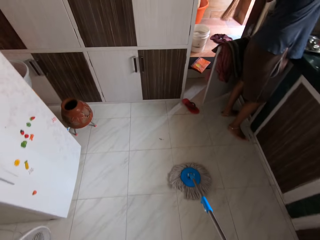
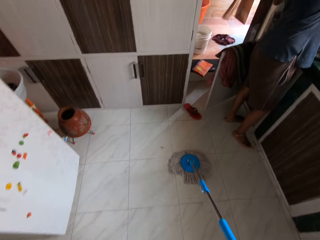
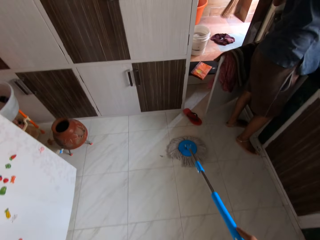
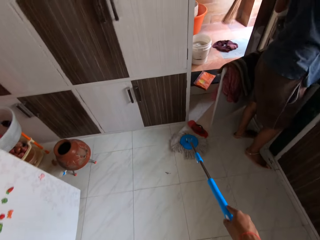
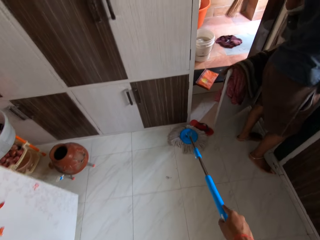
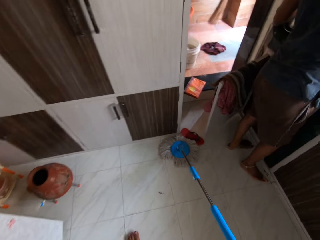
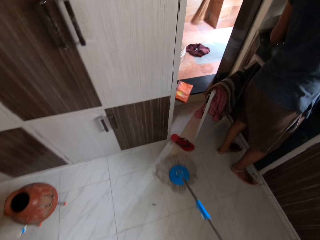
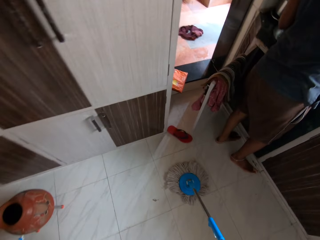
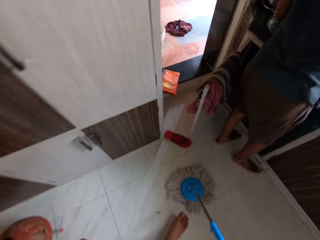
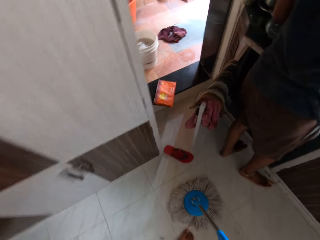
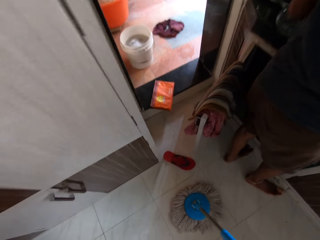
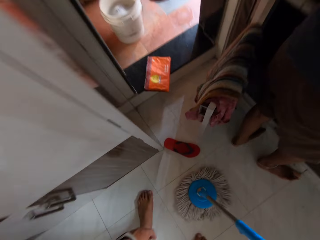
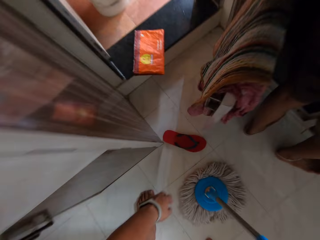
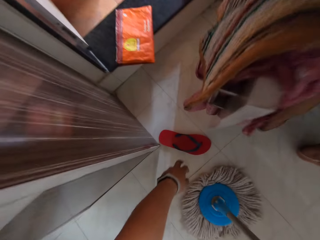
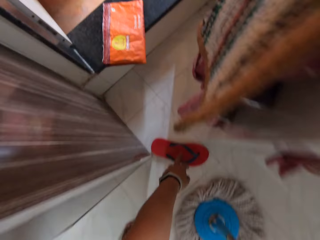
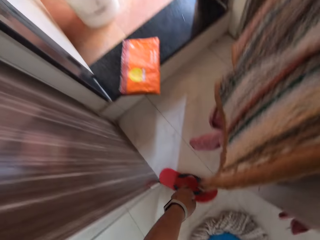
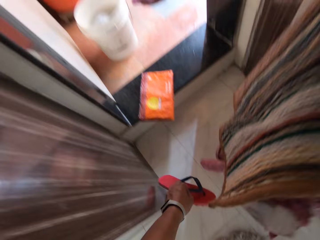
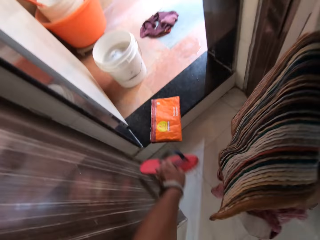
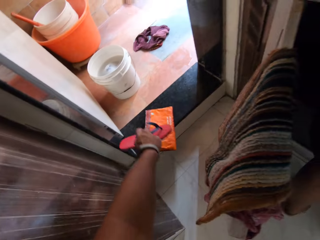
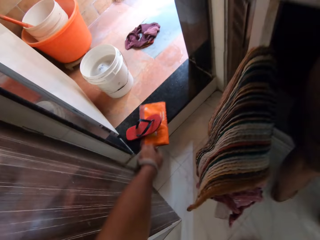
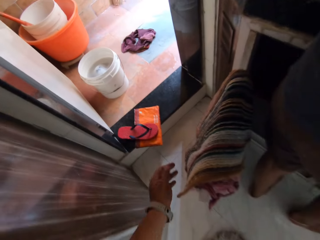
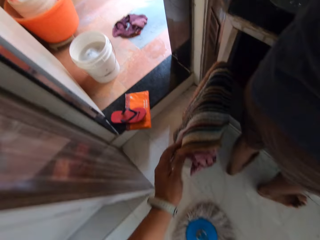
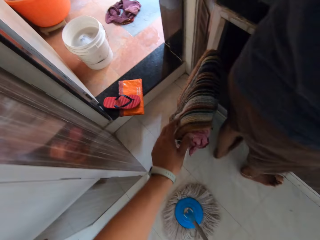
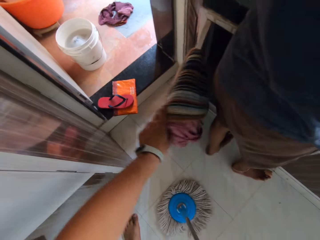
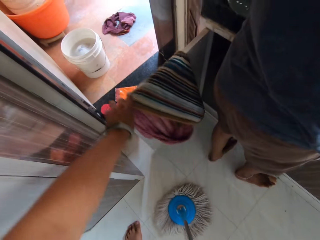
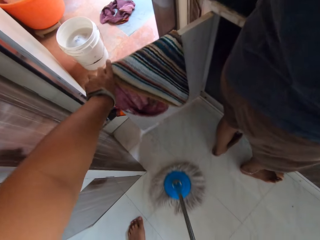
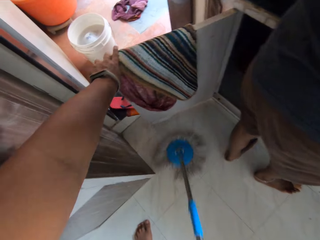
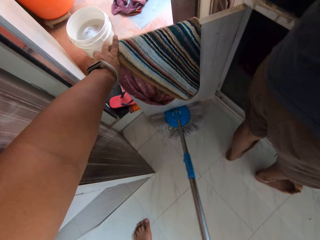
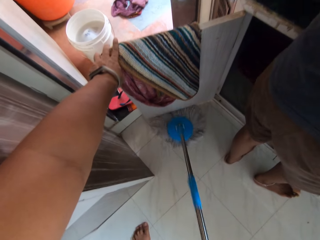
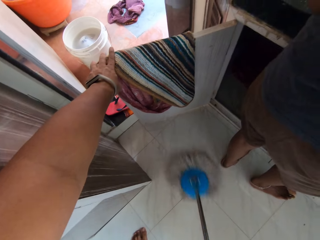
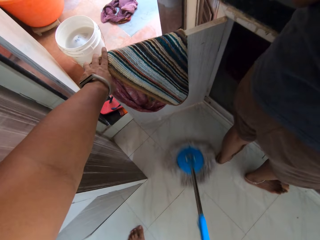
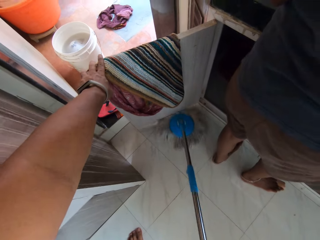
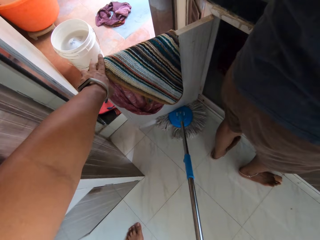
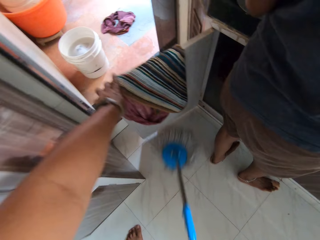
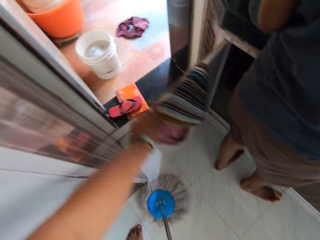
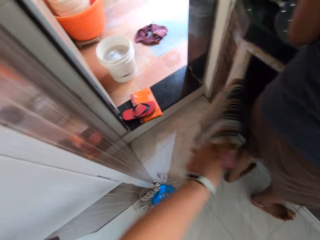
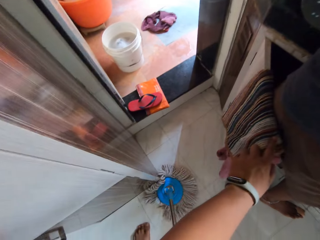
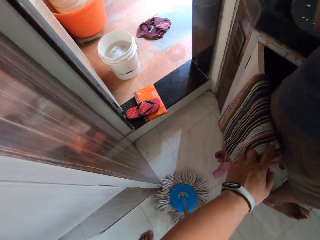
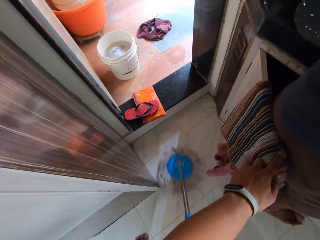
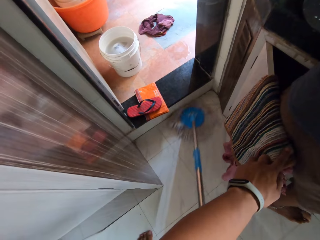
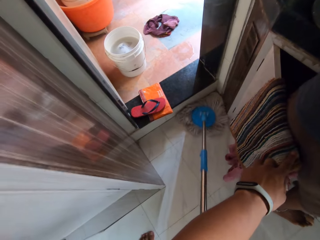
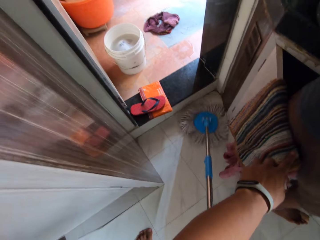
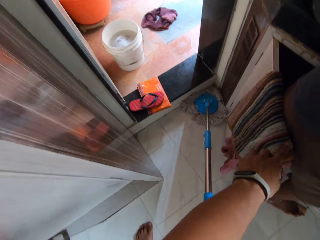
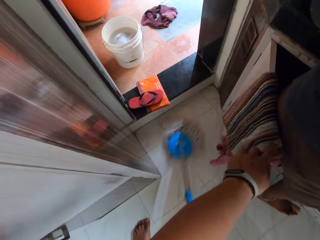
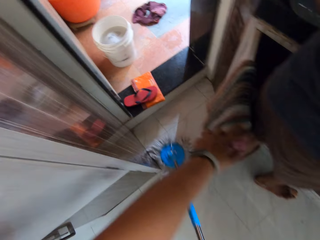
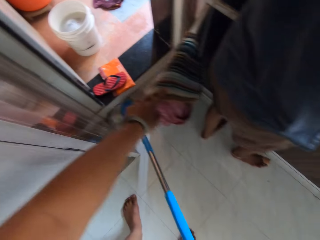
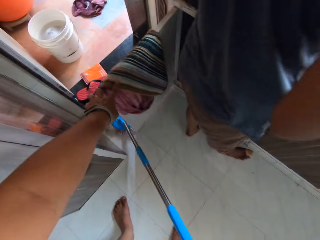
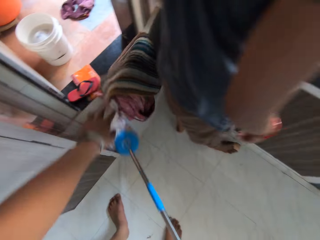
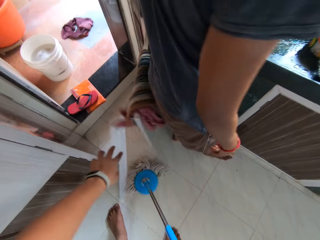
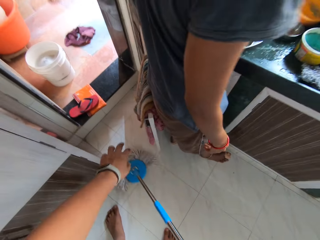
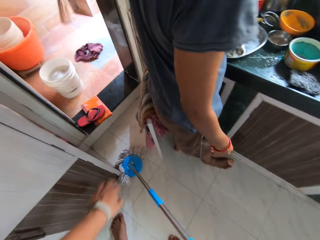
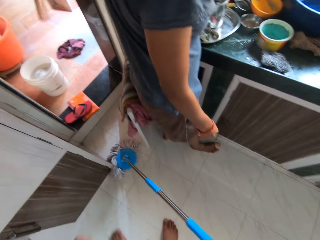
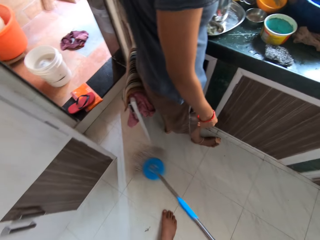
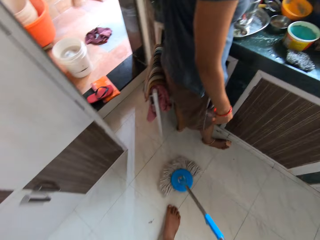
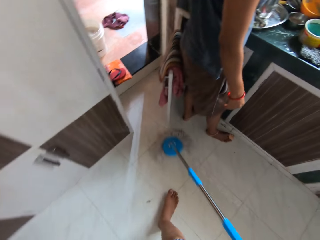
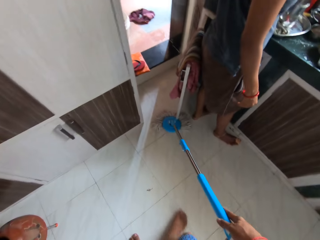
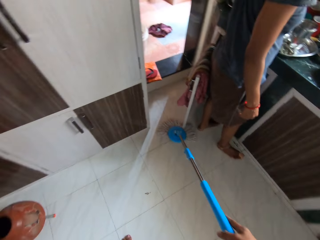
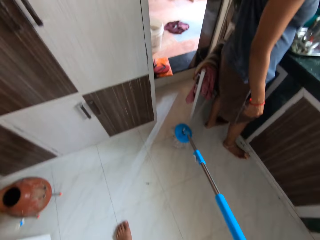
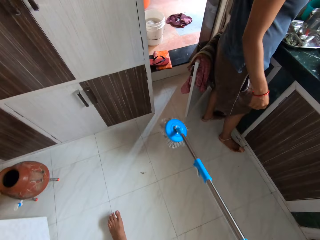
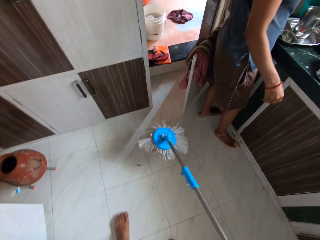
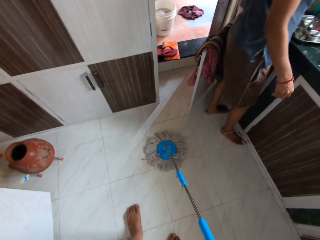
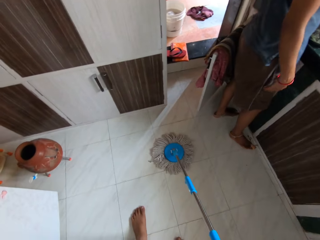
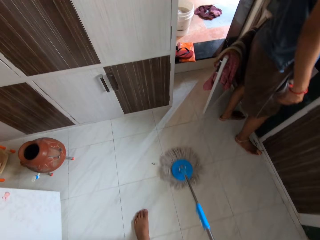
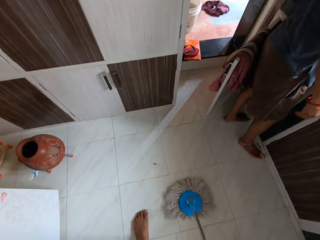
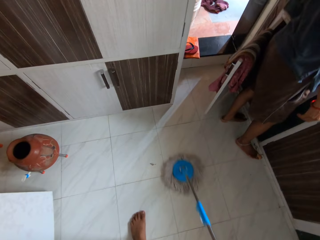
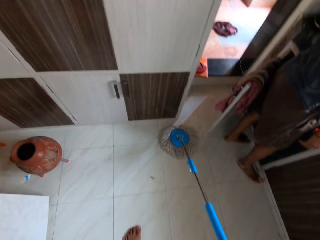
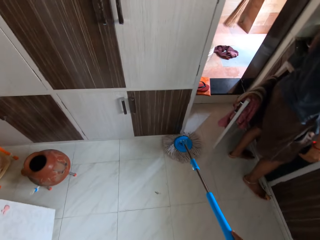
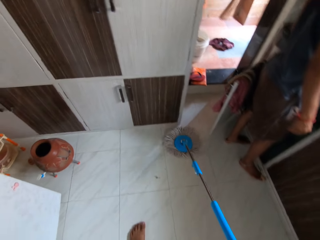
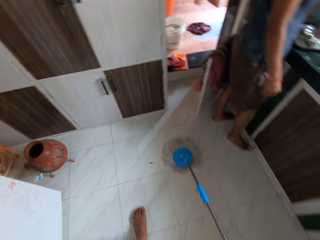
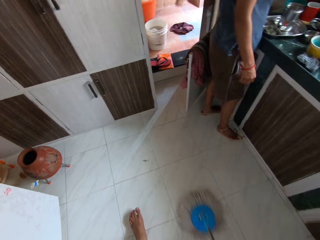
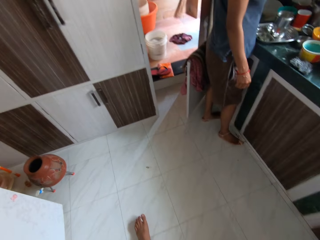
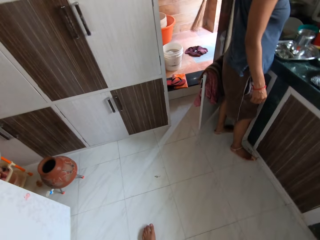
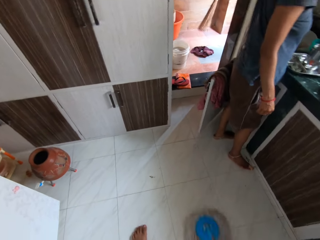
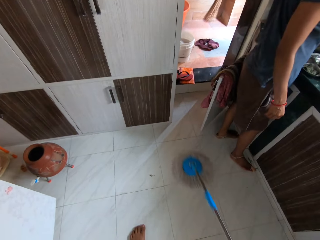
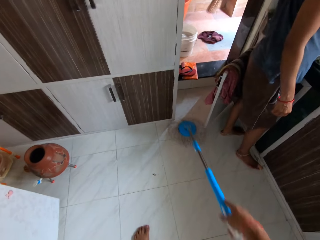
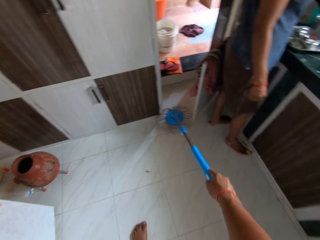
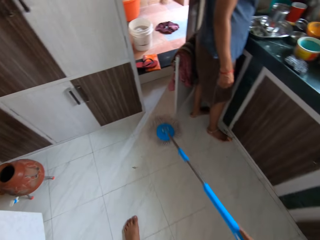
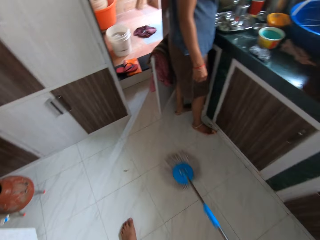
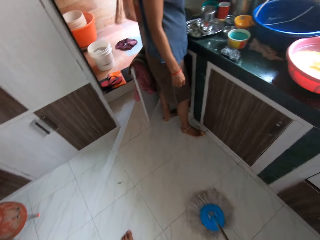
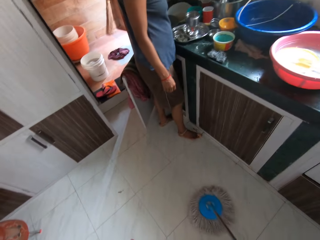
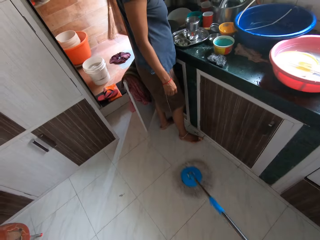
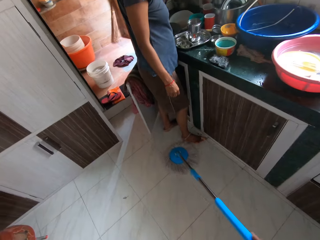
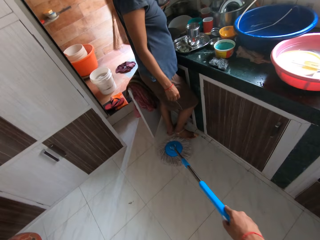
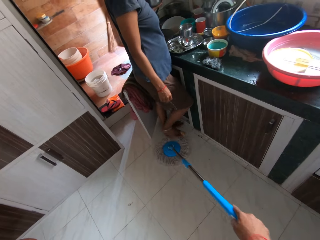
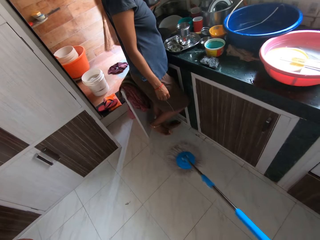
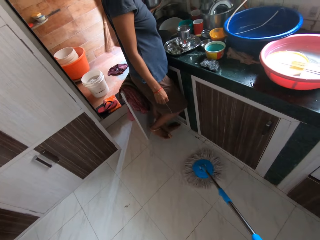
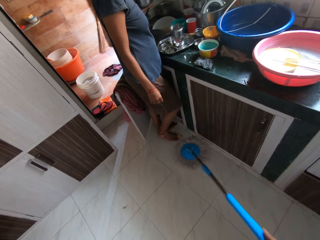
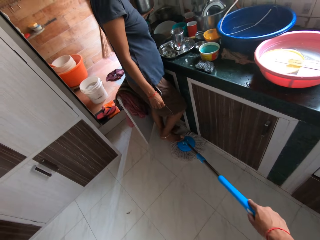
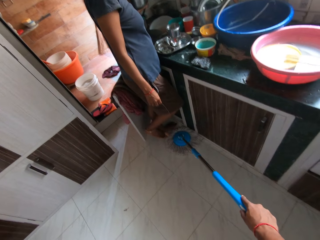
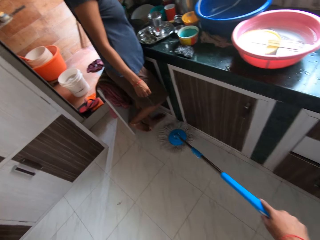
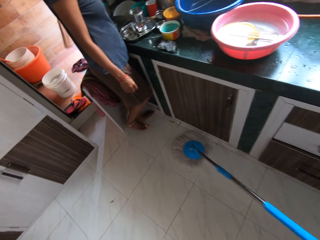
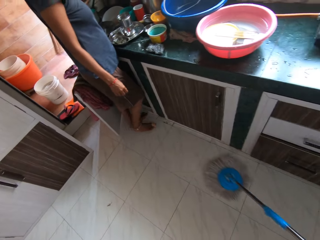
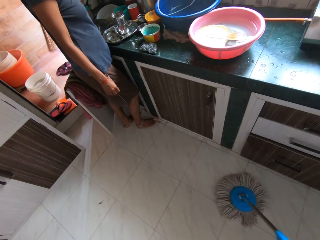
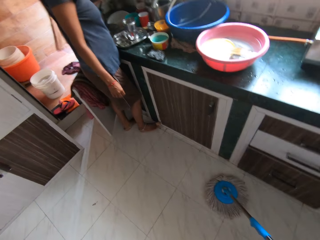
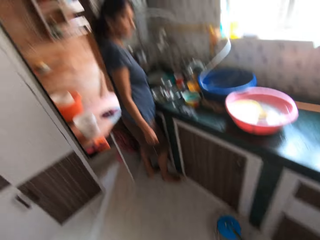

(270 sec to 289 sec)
The camera wearer picks the slippers from the floor with his left hand. He drops the slippers on the floor with his left hand. He adjusts a cabinet door with his left hand. He opens a kitchen wardrobe. He mops the house. He closes the kitchen wardrobe. He mops the house. A woman lifts her right leg from the floor. The woman places her right leg on the floor.

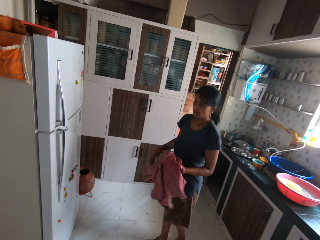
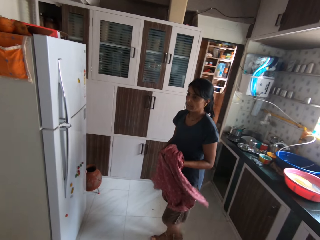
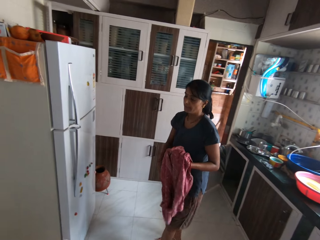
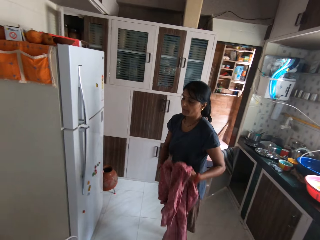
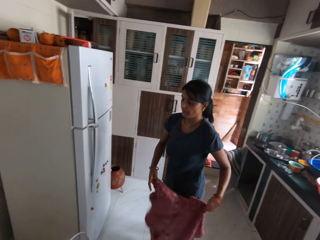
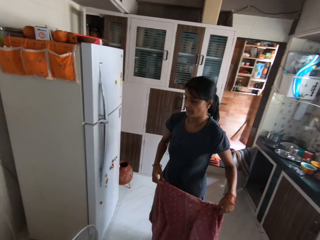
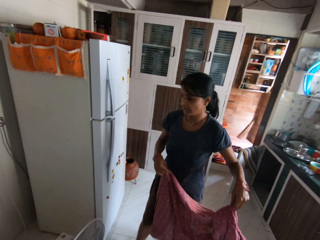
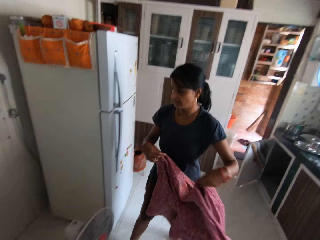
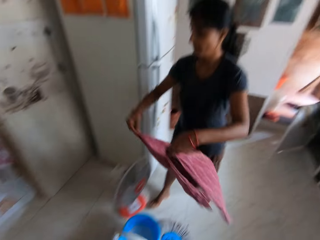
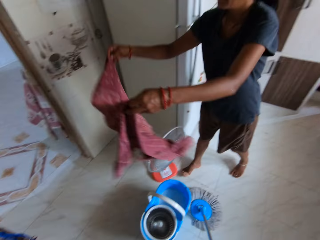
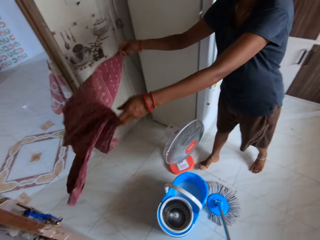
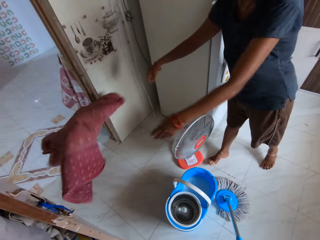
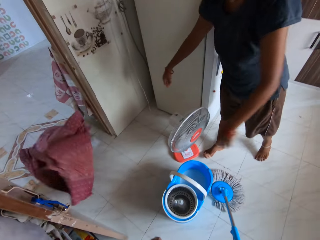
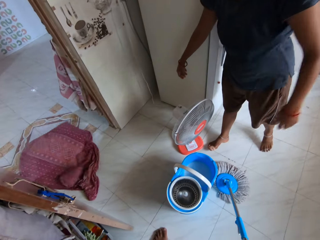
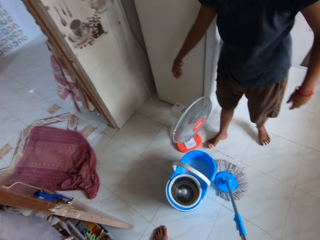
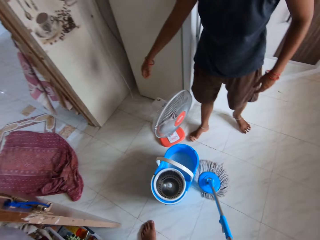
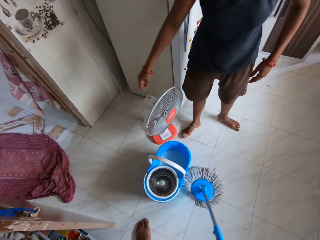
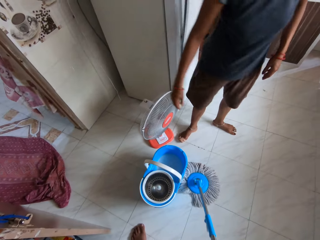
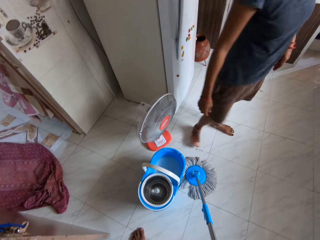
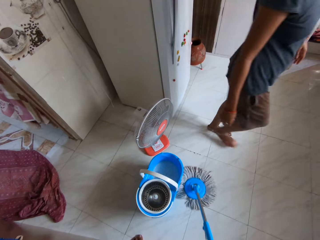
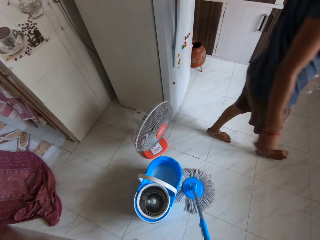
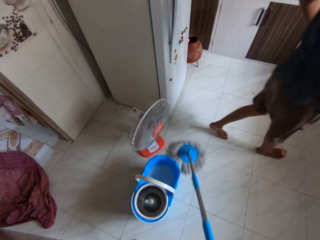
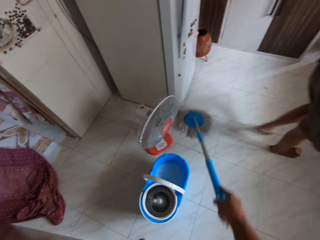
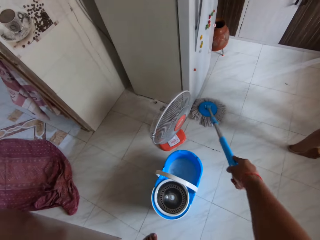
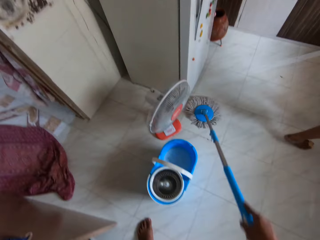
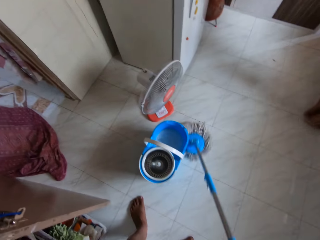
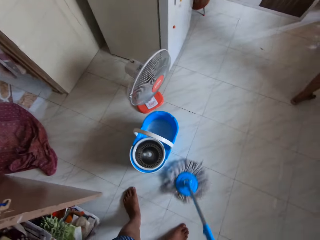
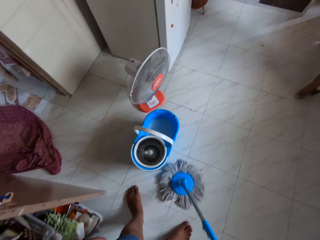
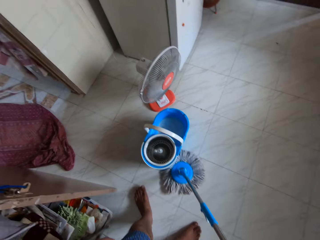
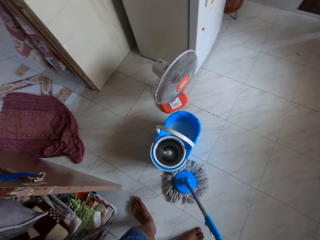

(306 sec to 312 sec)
The woman drops the cloth on the floor with her hands. The camera wearer mops the floor with the mop stick in his right hand.
